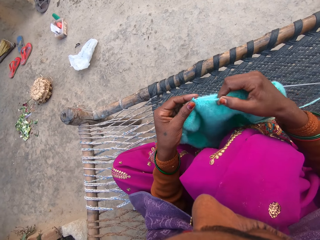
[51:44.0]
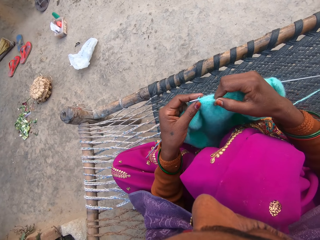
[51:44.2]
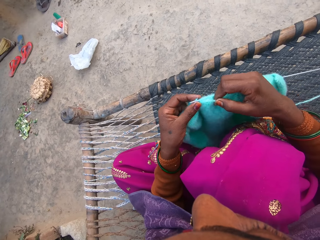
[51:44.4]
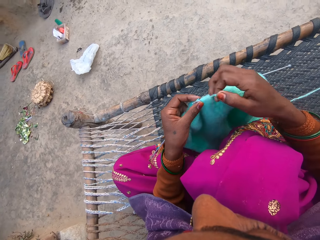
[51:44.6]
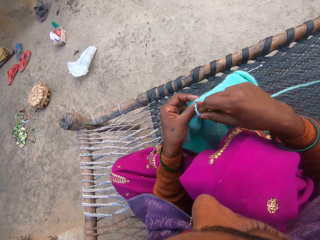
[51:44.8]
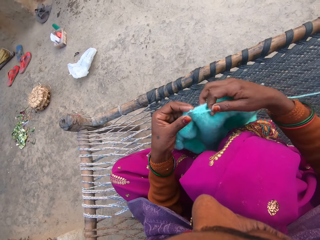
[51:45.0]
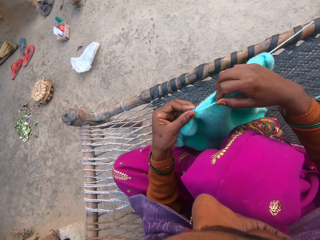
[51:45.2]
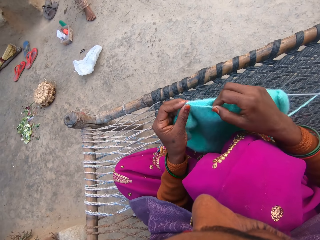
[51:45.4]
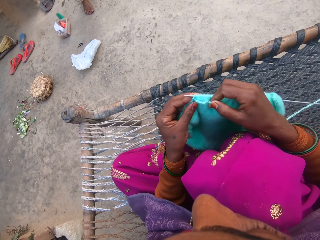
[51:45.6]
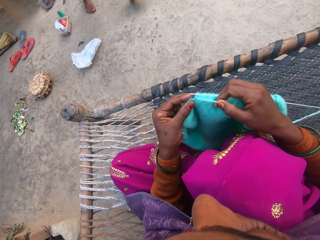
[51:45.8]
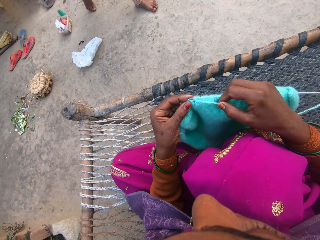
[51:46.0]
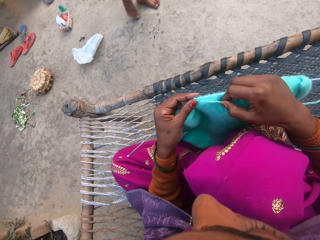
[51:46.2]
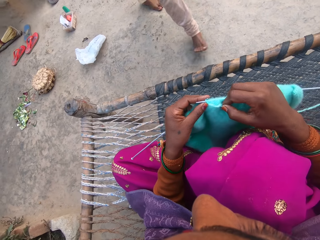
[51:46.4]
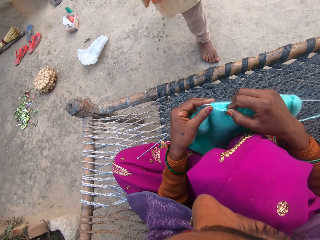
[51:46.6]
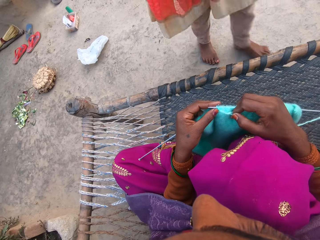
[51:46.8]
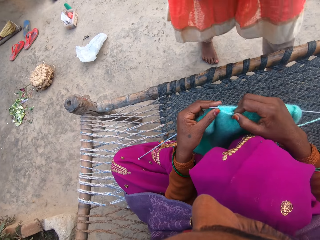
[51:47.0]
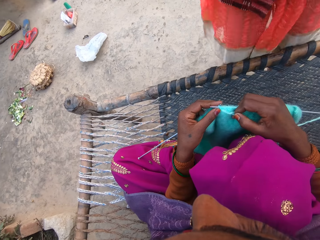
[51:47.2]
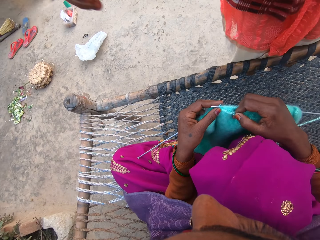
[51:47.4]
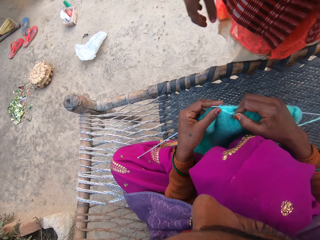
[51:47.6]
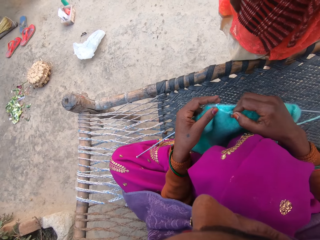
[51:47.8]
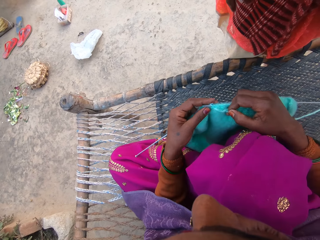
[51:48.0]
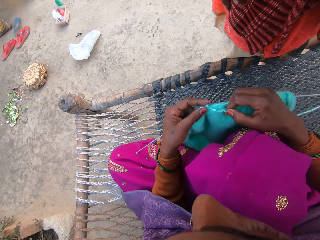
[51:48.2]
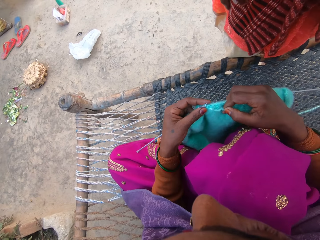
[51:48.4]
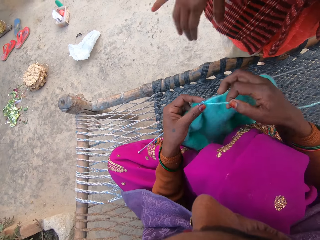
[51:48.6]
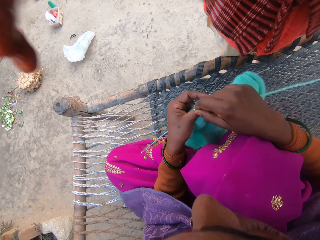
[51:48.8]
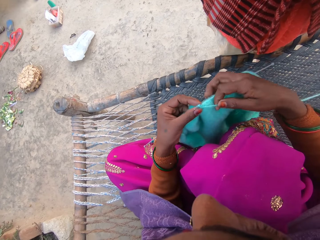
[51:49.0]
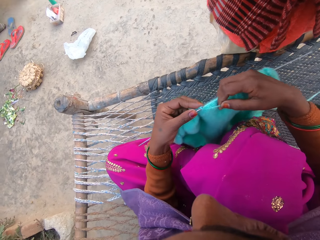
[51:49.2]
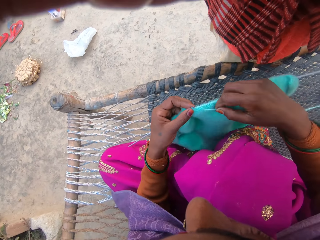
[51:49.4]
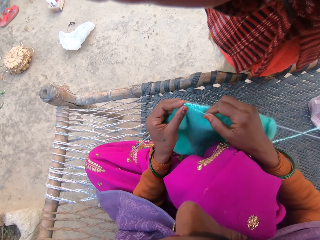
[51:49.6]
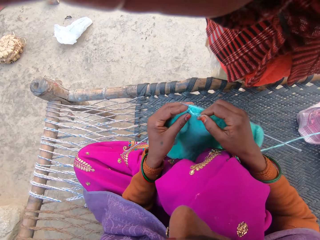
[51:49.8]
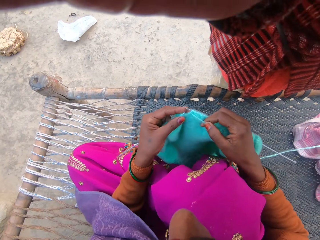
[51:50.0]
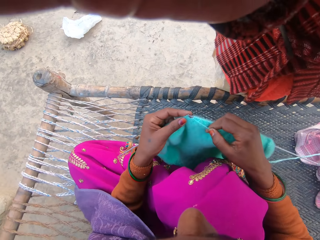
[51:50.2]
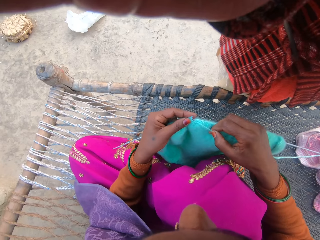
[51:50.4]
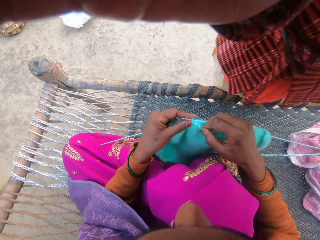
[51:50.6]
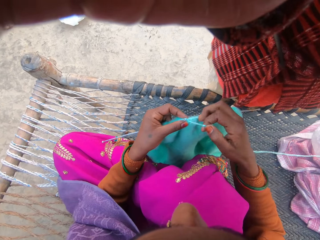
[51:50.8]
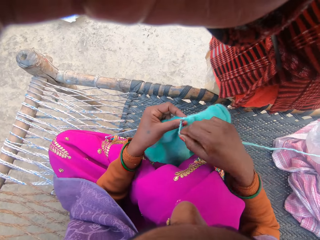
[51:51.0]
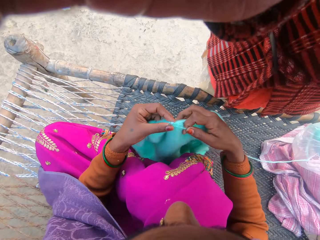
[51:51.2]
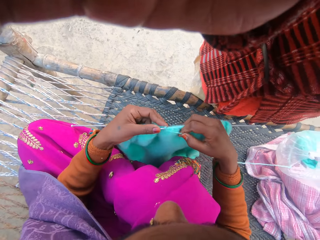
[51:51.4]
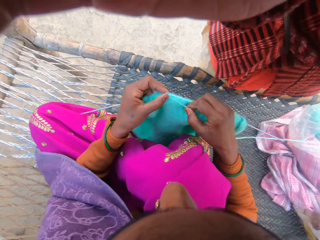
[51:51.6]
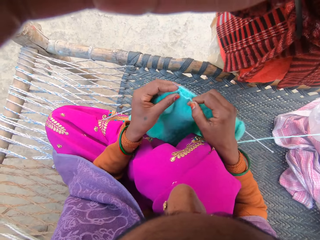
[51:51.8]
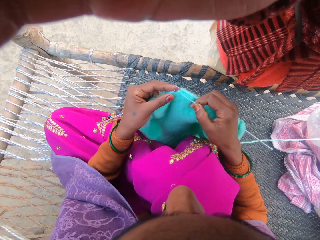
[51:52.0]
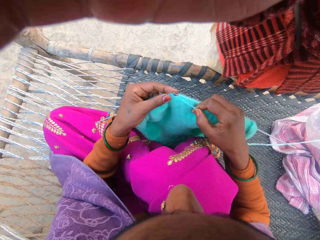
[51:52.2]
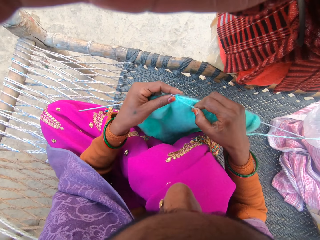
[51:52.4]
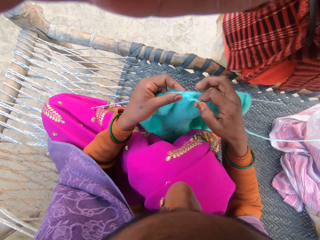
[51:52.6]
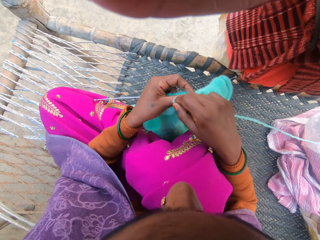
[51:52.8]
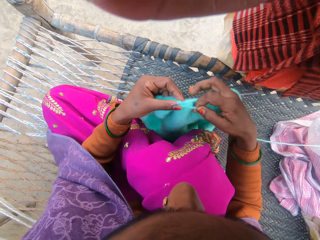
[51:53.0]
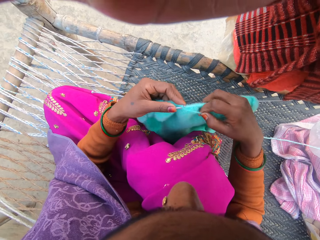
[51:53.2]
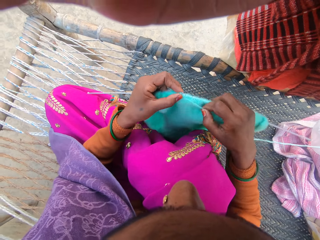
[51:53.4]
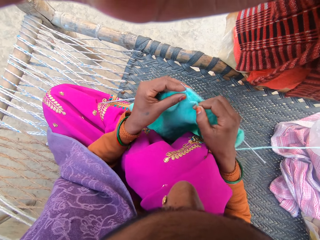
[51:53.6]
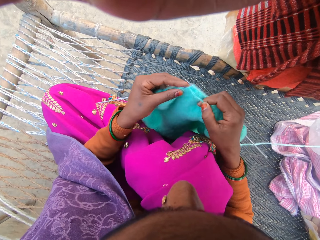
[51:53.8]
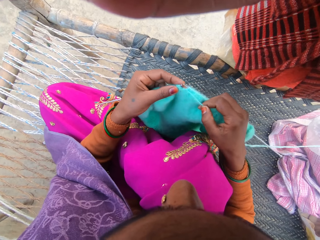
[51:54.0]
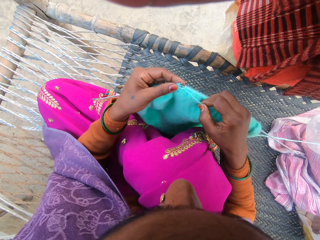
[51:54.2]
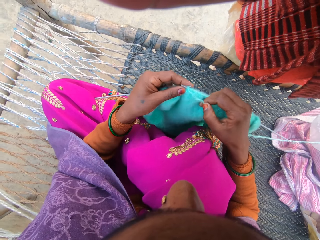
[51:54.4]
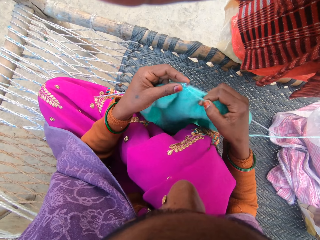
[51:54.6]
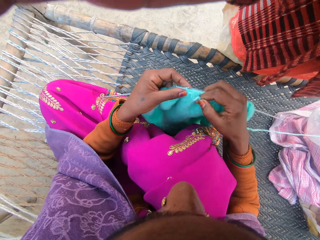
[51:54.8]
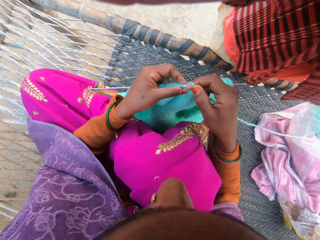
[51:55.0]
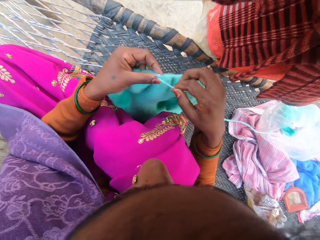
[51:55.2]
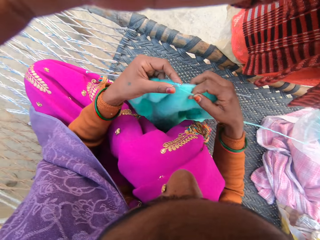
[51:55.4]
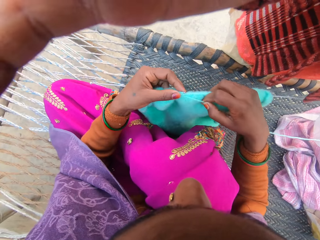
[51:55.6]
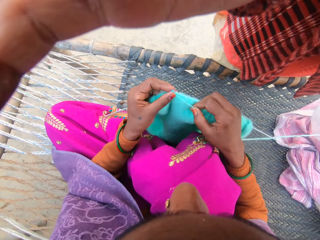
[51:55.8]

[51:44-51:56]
The woman walks towards the camera wearer. The woman adjusts the camera on the head of the camera wearer. The camera wearer knits a fabric with knitting needles.

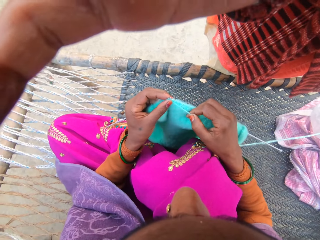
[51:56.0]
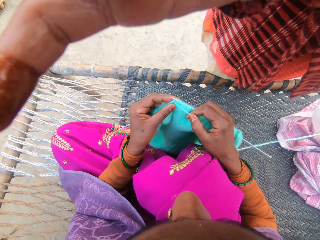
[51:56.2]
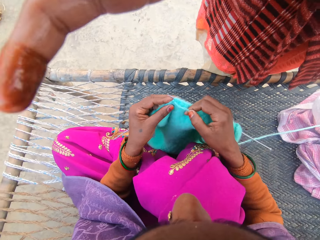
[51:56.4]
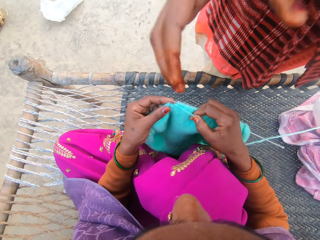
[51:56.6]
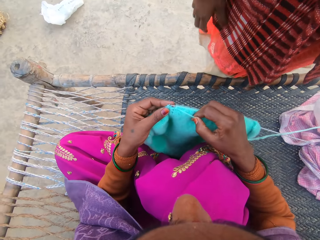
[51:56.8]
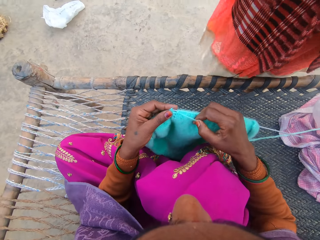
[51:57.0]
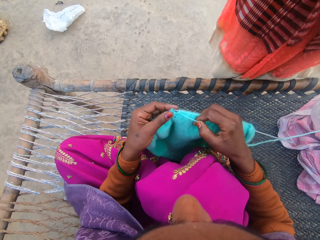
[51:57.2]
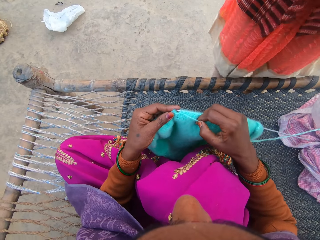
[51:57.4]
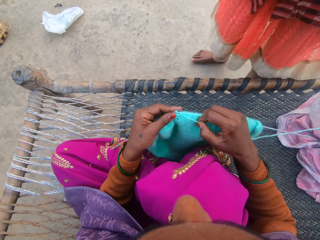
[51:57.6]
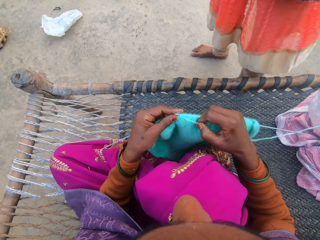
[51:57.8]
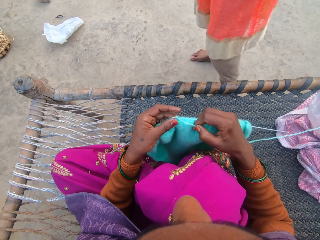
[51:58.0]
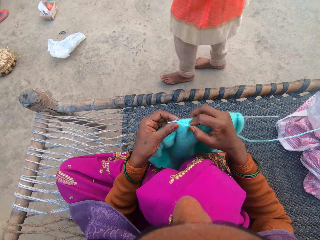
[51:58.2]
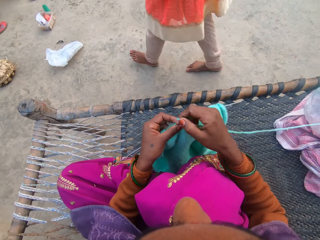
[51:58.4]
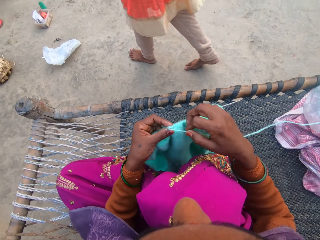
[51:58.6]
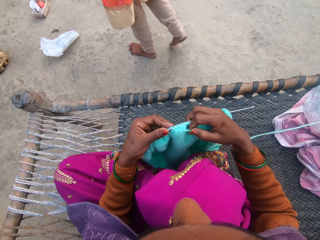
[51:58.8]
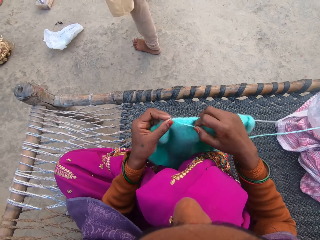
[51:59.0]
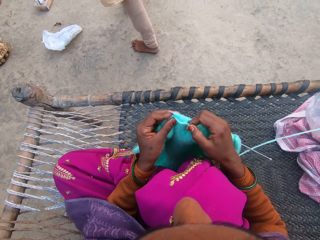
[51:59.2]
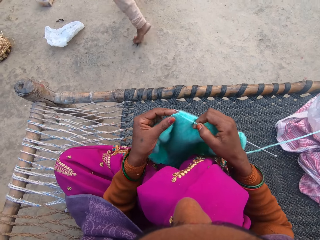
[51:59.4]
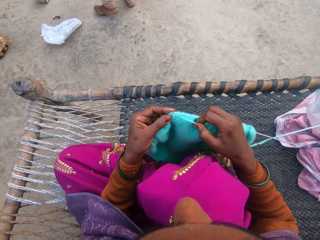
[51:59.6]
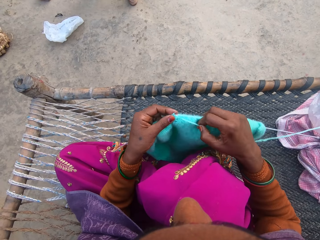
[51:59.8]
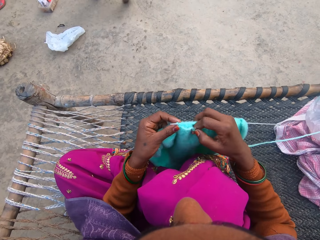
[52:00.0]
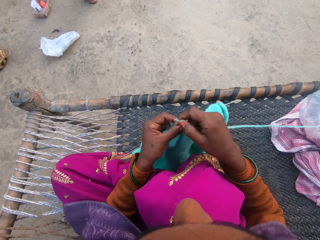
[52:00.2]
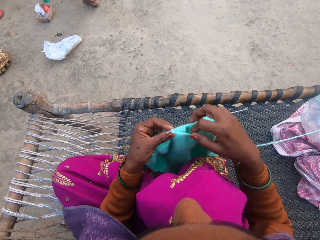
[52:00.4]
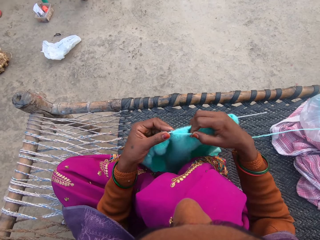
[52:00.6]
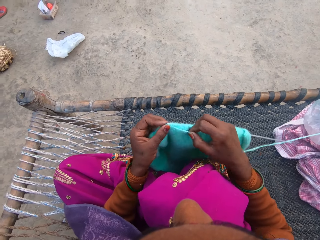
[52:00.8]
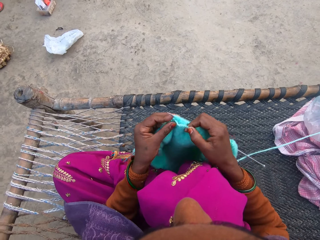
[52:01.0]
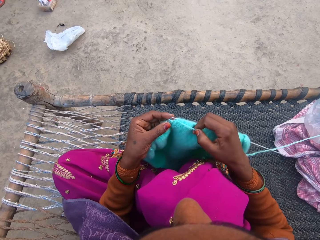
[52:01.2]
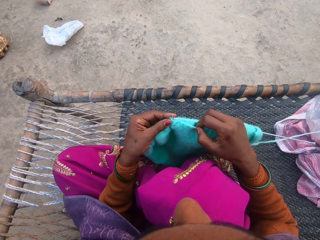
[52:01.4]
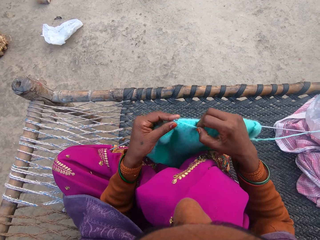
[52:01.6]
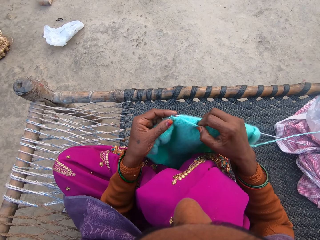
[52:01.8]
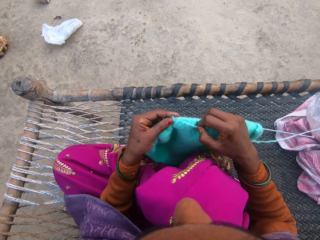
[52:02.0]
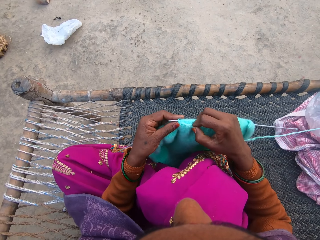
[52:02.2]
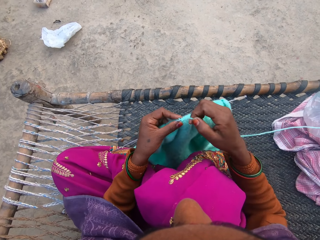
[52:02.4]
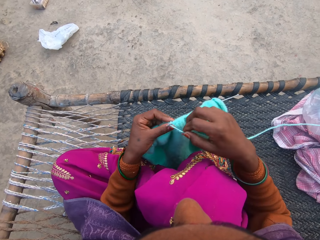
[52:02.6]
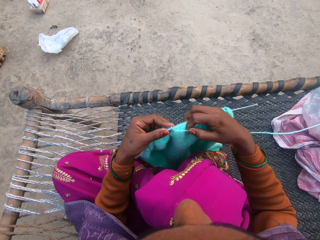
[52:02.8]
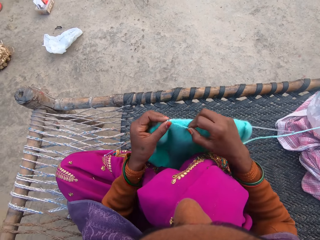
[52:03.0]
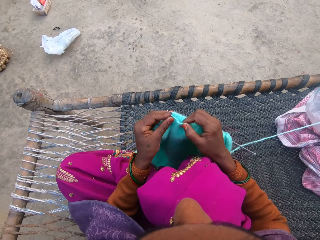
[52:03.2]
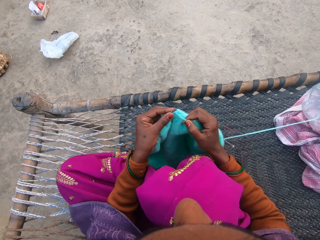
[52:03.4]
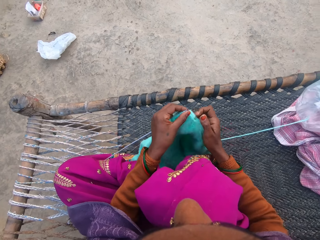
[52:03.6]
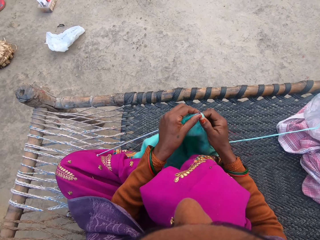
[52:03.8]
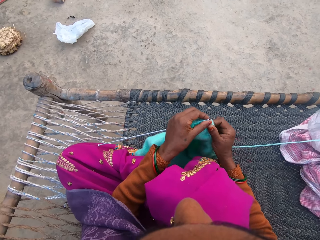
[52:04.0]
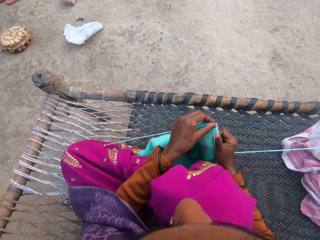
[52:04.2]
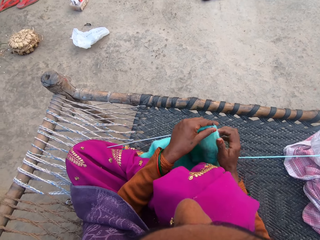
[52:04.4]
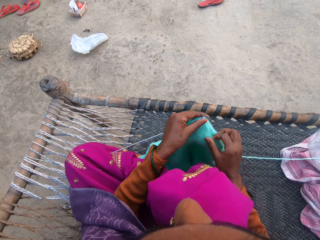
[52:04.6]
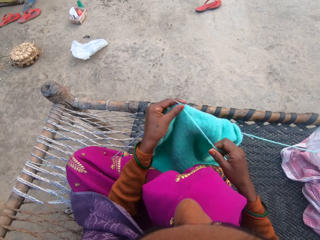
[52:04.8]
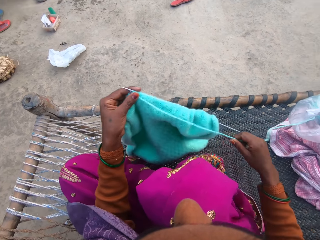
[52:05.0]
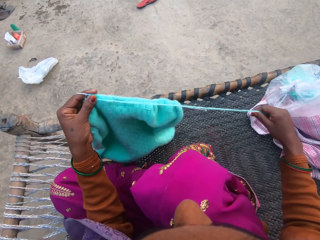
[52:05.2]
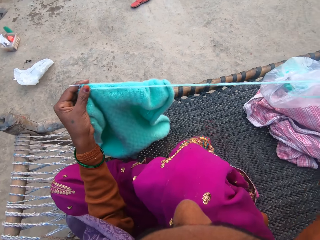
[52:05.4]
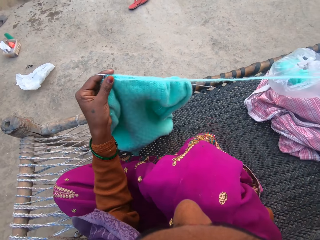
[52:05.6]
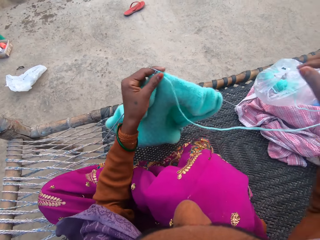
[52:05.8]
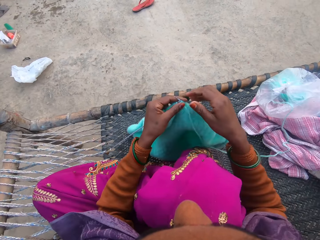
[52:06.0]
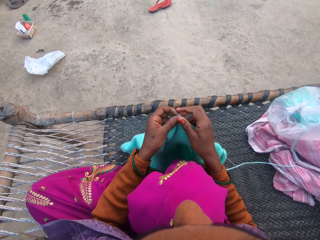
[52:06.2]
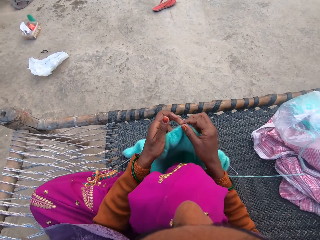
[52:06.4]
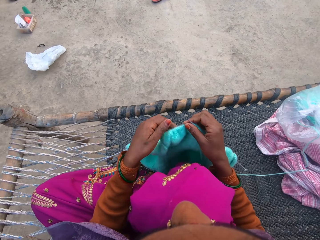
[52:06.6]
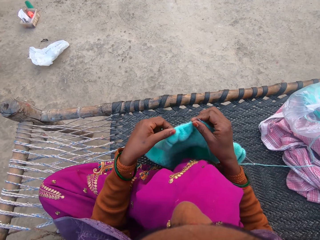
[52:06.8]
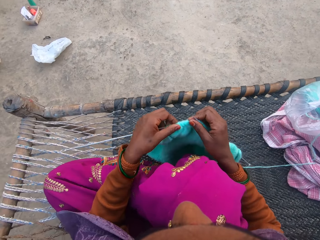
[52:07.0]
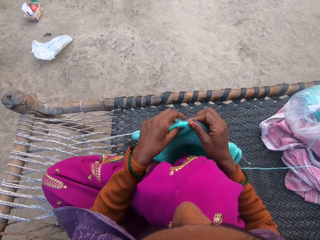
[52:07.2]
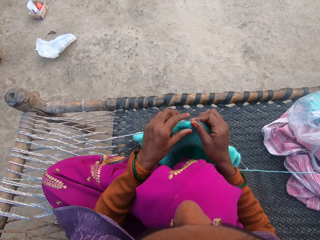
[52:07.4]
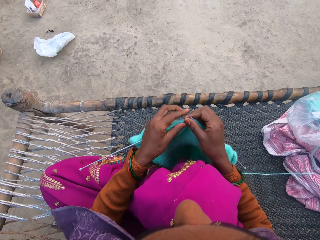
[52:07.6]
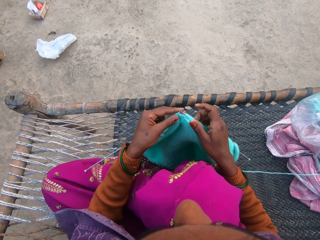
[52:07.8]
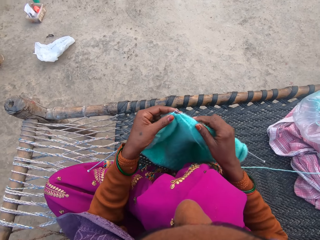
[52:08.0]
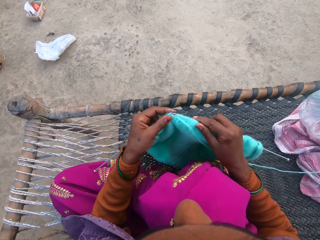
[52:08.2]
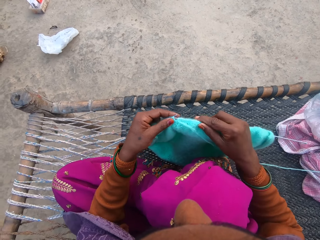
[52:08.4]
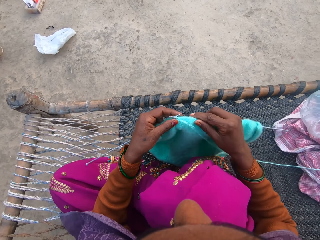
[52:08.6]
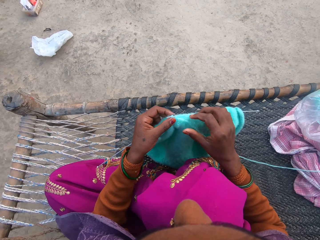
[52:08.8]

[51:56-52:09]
The woman walks away from the camera wearer. She walks around the compound. The camera wearer knits a fabric with knitting needles. They talk to the woman. They knit the fabric with the knitting needles. They pull the fabric. They pull more yarn from the ball of yarn. They adjust the sweater on the needle. They talk to the woman. They pull the fabric. They knit the sweater with the pair of needles and the yarn.
